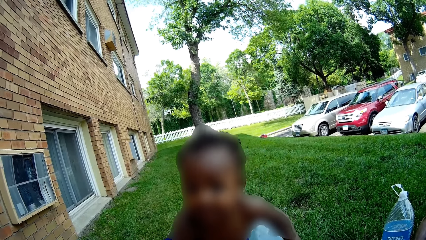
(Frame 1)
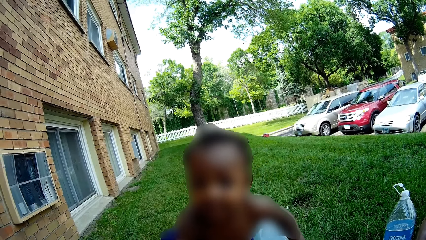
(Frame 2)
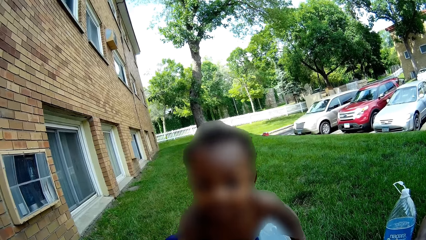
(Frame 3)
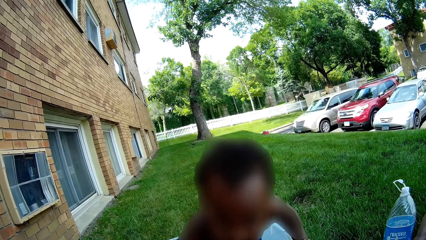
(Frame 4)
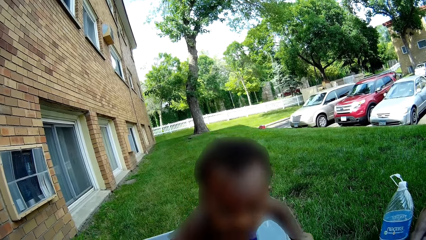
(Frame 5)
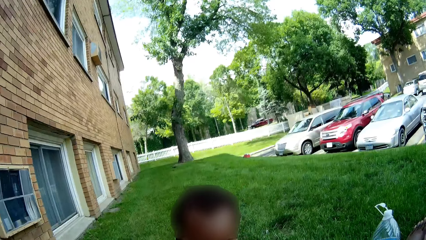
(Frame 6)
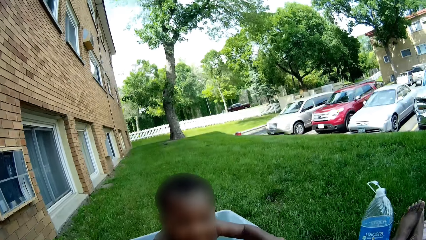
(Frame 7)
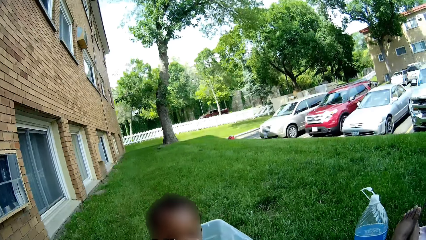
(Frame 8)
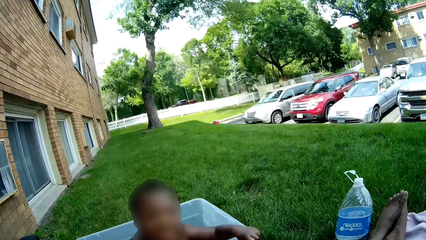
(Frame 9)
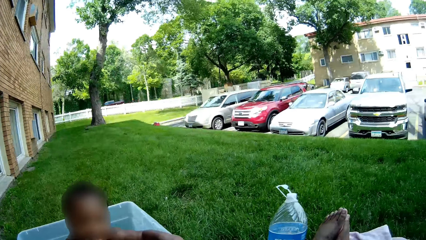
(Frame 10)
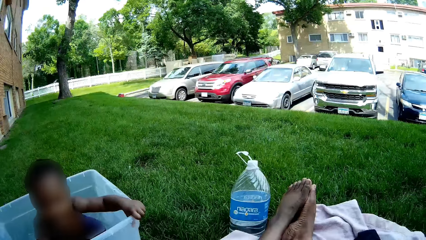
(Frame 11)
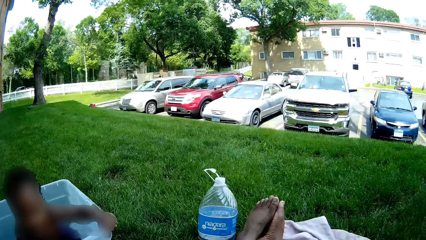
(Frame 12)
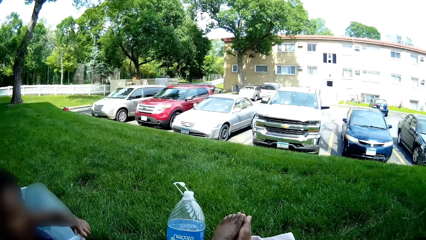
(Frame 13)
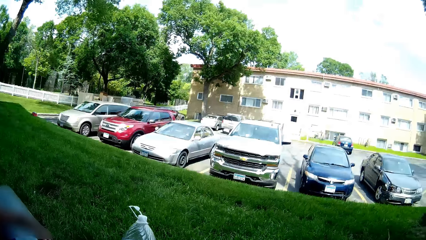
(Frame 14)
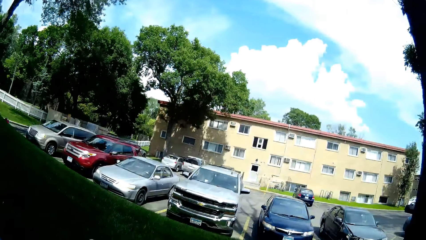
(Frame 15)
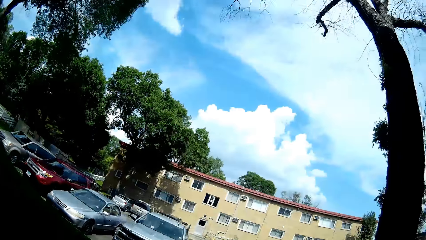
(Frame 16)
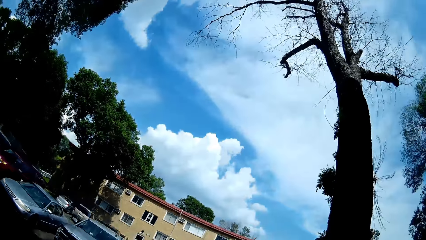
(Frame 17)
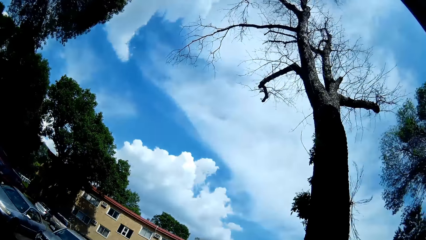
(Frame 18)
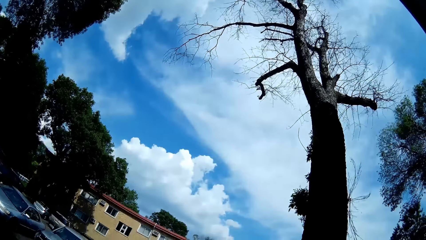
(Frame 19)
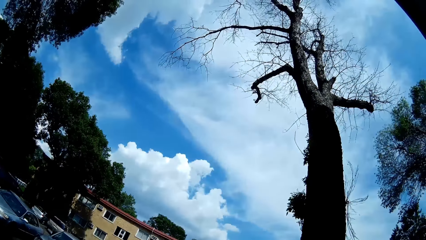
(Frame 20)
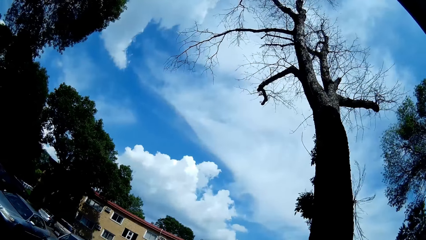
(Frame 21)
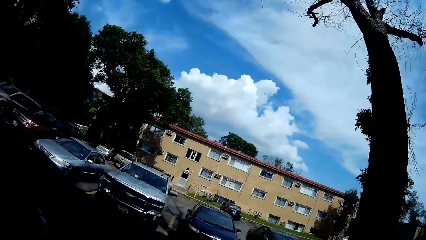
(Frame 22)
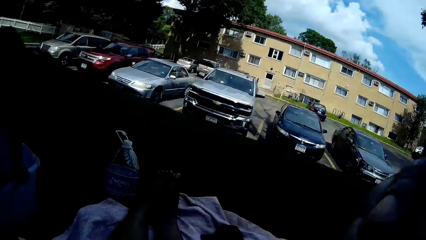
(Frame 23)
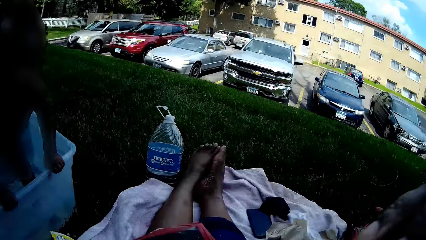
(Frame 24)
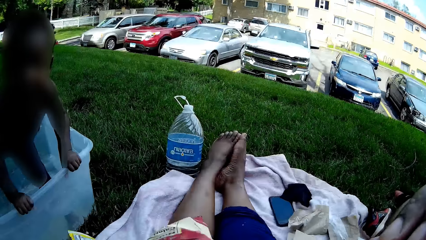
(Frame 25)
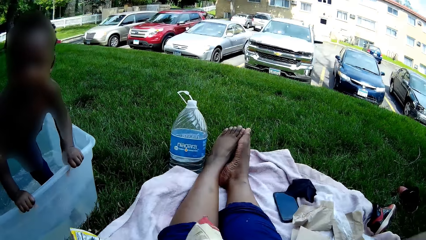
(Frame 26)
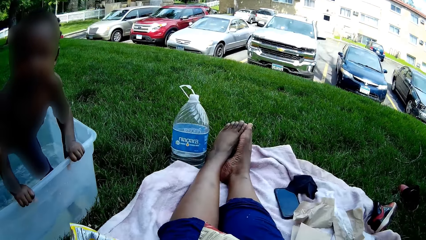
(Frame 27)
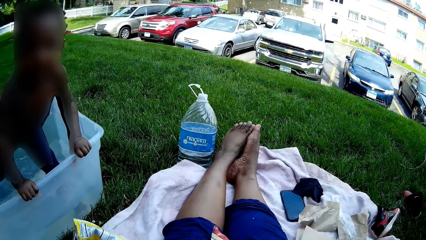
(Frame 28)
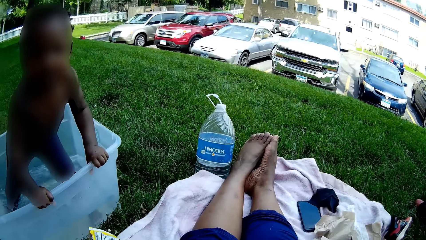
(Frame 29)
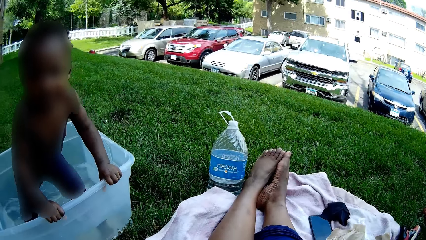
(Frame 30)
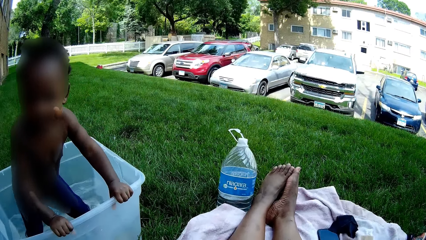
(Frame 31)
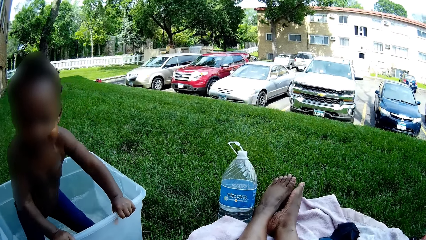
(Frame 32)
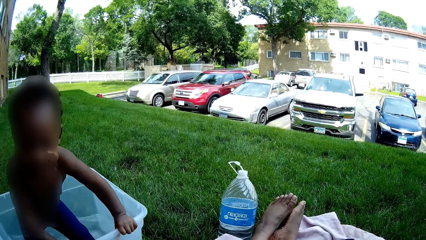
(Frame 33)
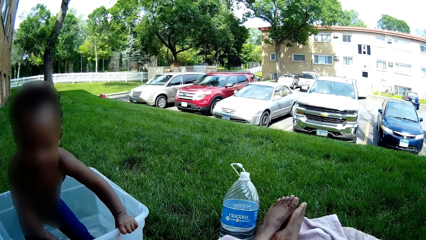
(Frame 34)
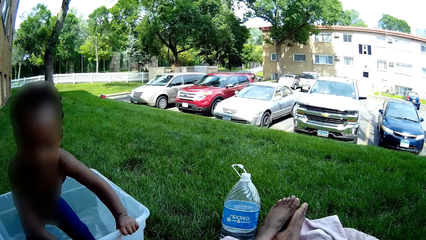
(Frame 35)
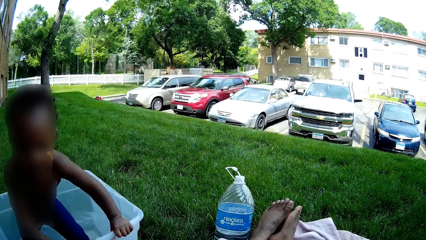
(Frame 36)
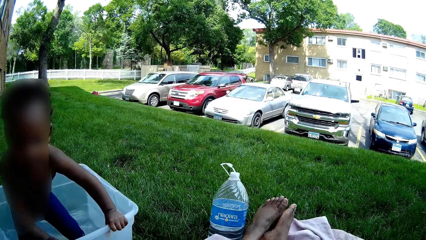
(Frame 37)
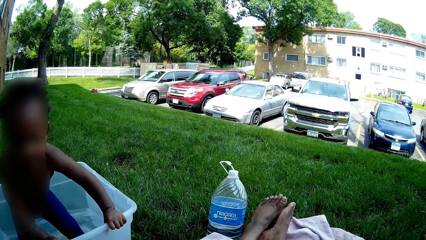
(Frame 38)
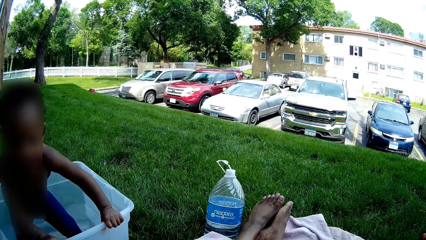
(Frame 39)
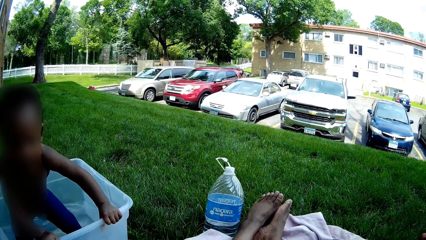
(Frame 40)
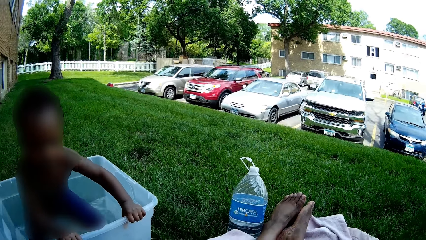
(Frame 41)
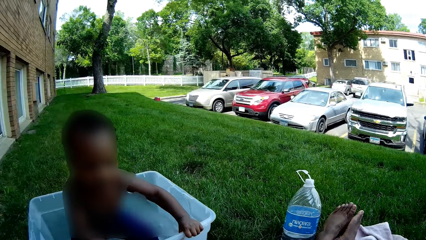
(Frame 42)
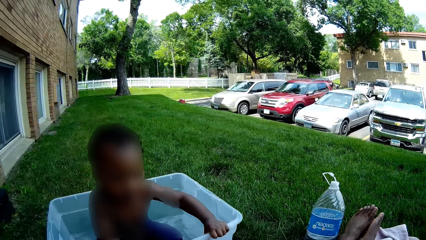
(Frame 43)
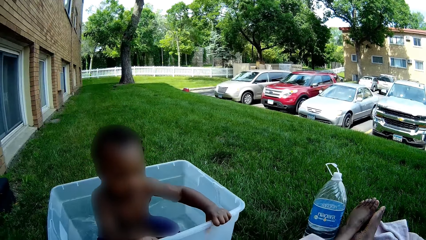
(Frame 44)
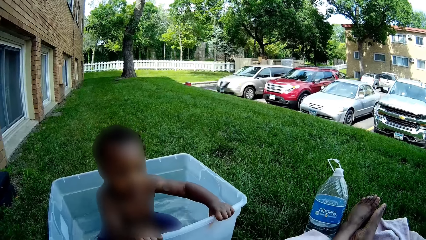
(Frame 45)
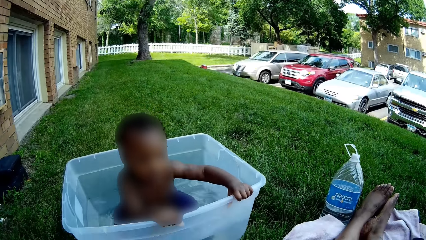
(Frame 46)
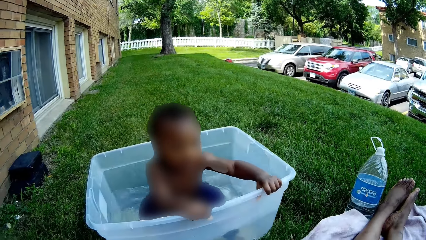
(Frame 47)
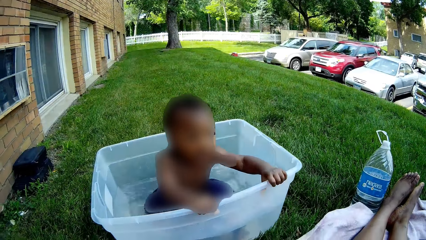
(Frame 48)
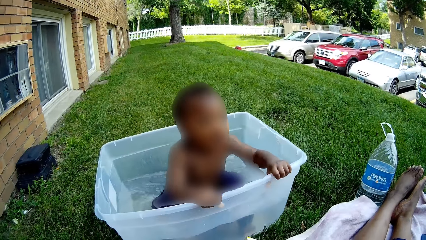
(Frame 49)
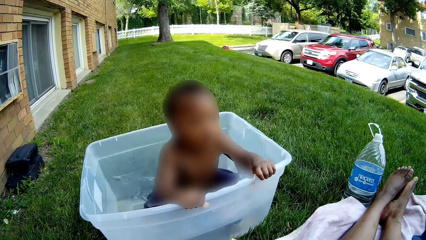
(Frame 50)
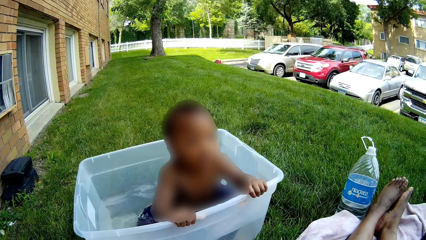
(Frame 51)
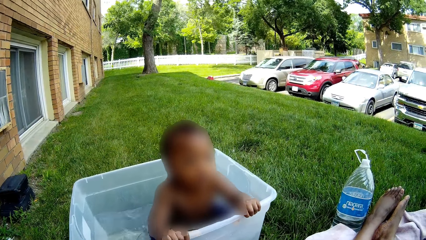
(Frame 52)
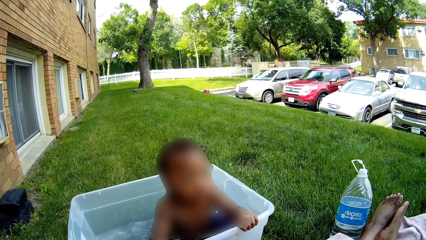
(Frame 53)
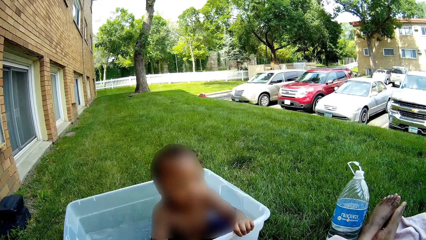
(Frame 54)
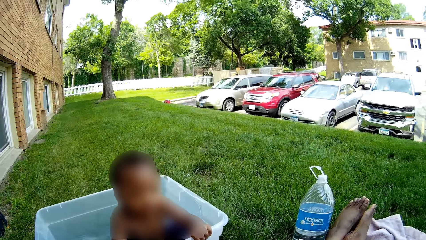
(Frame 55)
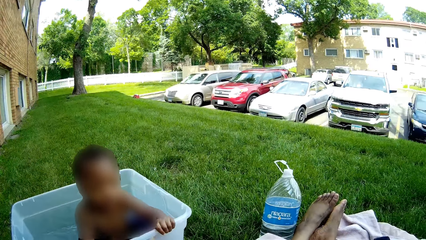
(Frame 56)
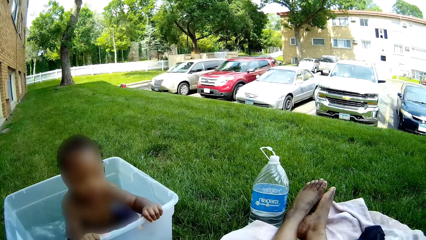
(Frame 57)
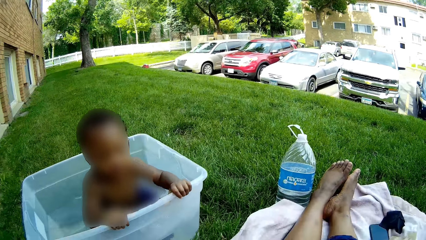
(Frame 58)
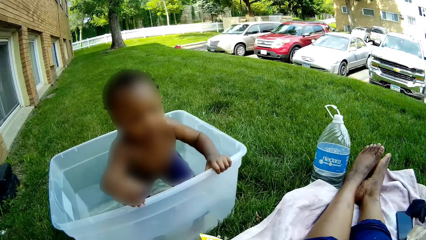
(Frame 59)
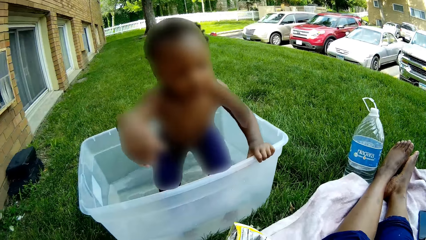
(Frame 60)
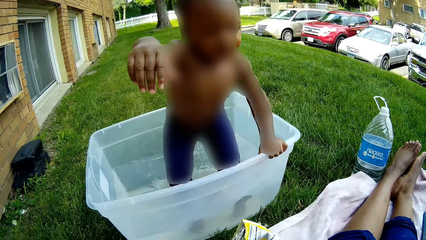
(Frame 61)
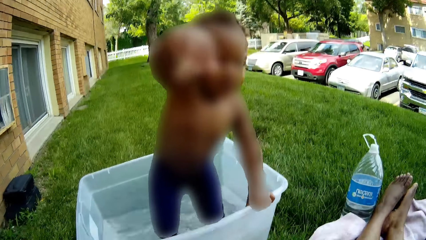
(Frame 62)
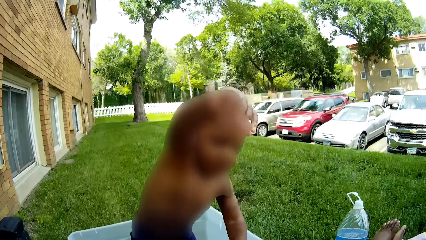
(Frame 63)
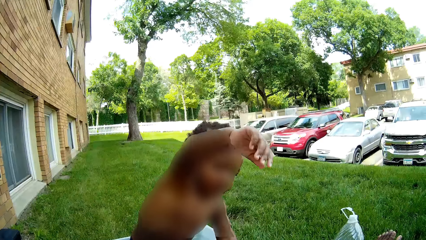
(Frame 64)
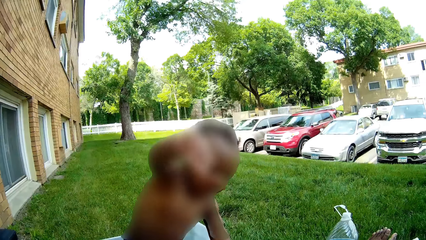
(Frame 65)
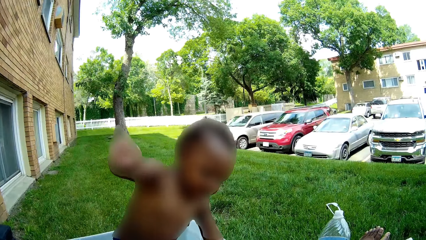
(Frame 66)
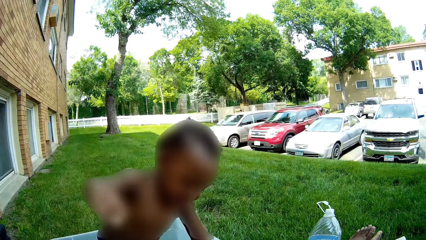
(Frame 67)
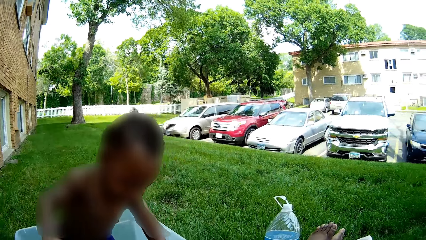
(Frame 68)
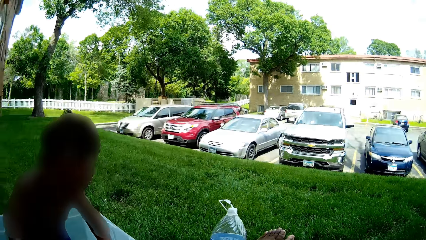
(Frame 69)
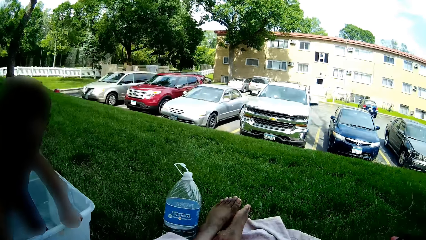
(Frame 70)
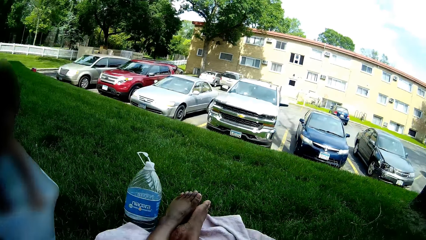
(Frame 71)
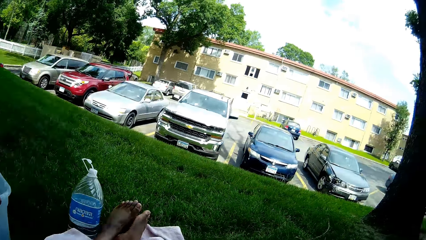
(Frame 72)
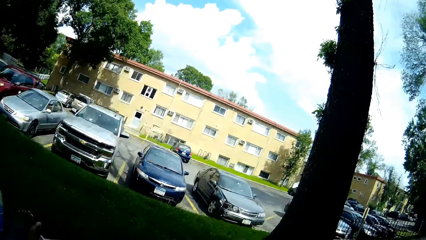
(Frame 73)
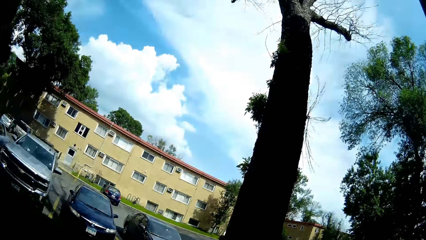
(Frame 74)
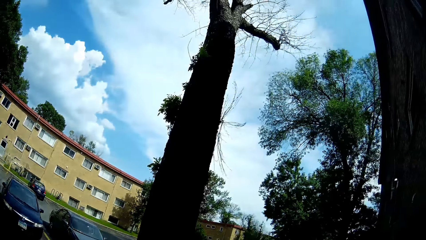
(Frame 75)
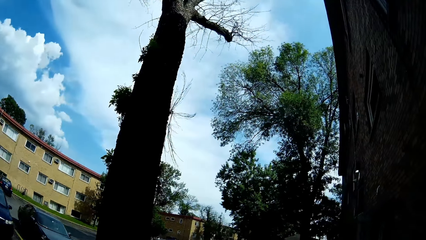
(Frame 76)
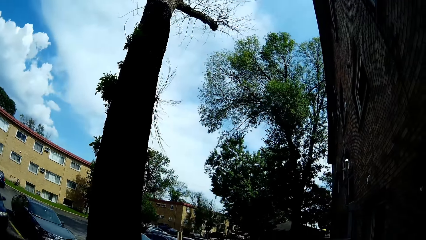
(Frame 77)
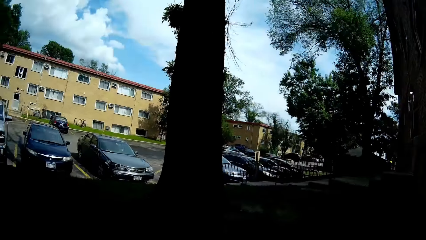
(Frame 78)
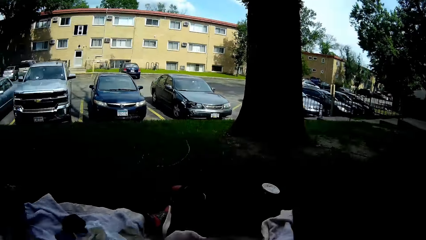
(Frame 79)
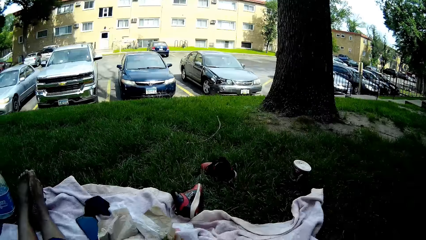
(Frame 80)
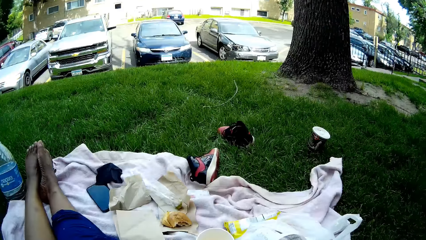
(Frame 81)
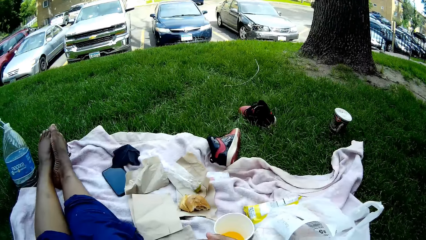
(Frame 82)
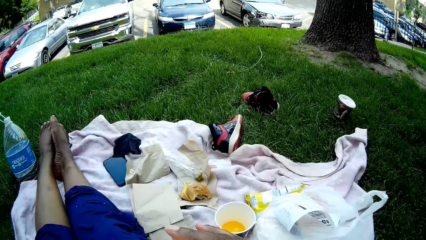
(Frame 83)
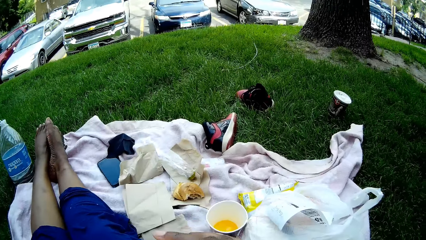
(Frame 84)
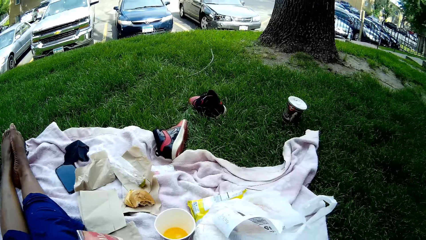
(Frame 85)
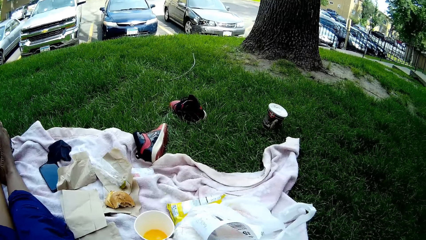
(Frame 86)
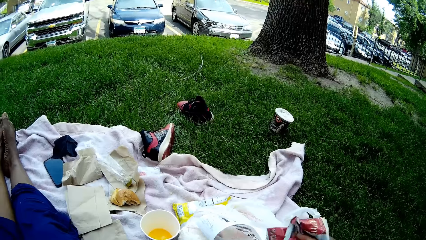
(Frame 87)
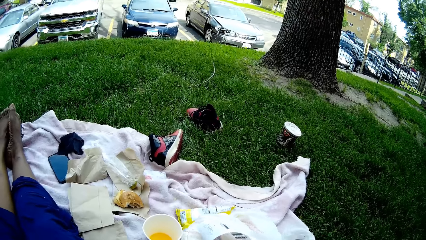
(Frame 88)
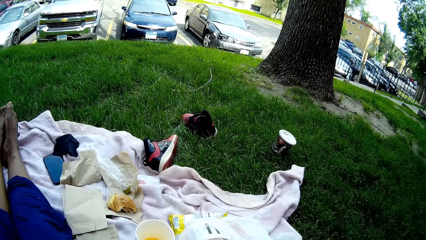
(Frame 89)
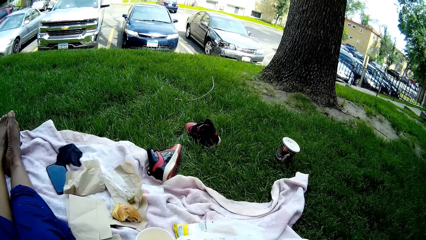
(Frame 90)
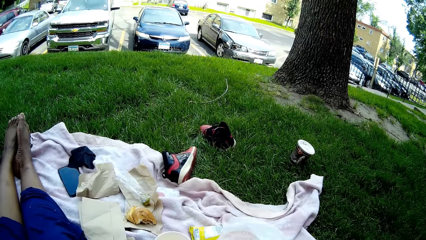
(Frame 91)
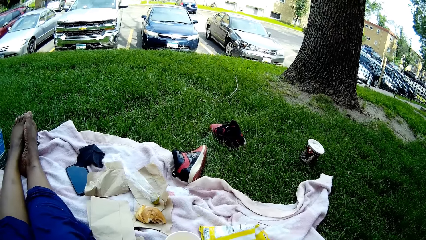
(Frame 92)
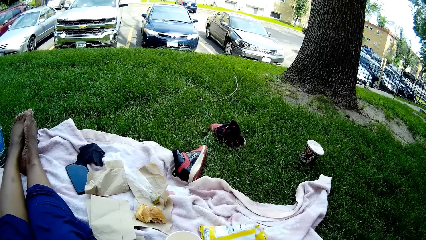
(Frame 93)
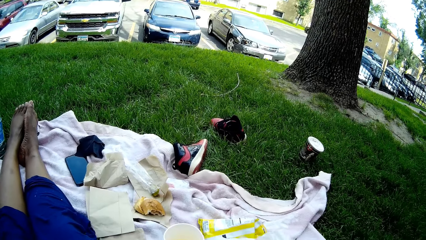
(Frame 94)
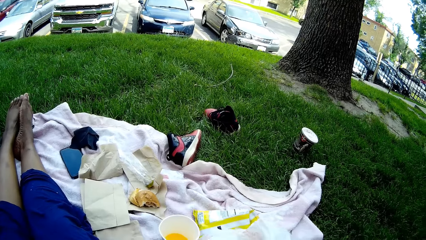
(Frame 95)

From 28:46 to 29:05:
The camera wearer moves around the field. The baby plays in the water. The camera wearer moves around the field.
